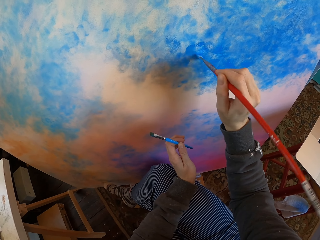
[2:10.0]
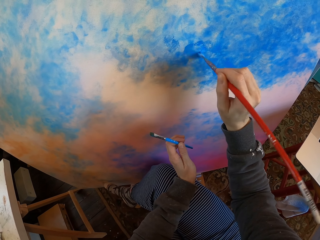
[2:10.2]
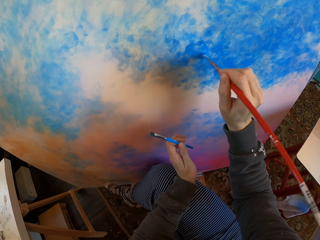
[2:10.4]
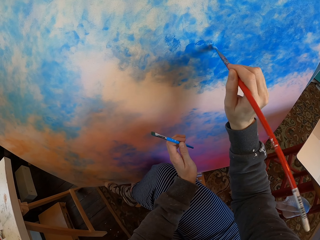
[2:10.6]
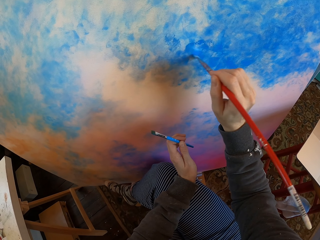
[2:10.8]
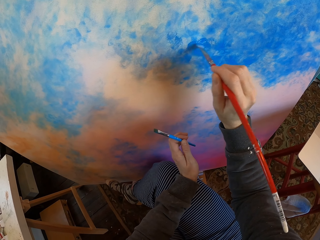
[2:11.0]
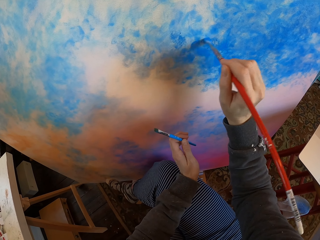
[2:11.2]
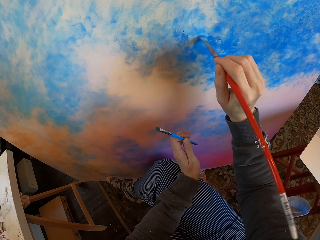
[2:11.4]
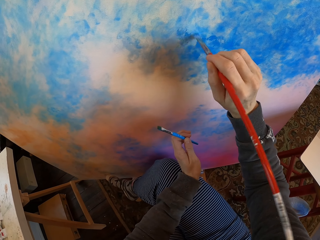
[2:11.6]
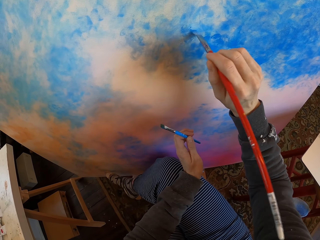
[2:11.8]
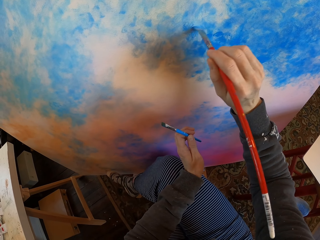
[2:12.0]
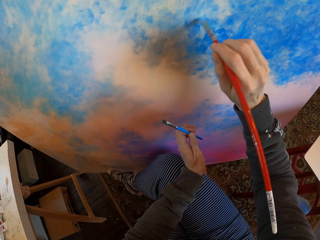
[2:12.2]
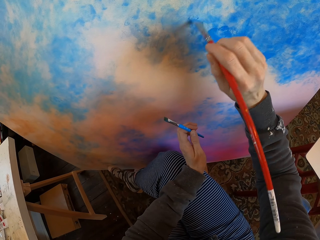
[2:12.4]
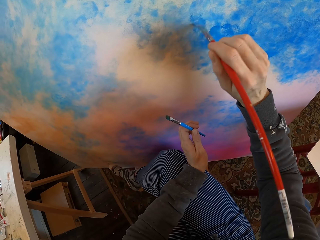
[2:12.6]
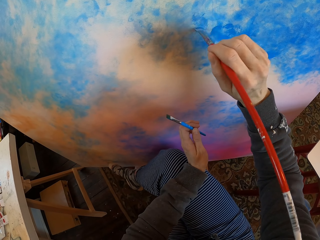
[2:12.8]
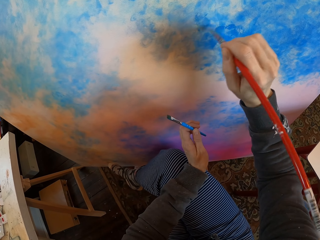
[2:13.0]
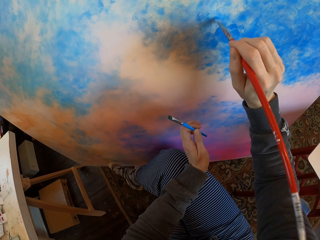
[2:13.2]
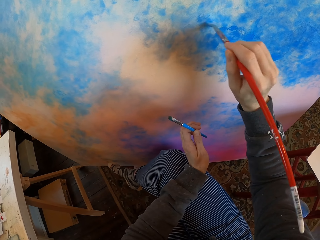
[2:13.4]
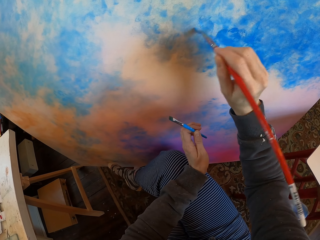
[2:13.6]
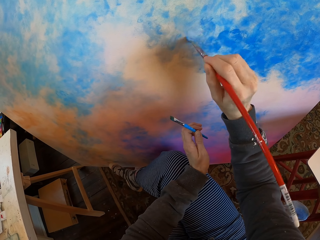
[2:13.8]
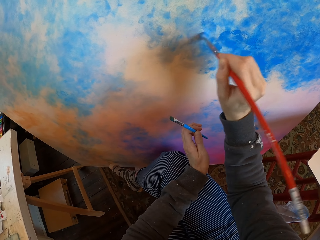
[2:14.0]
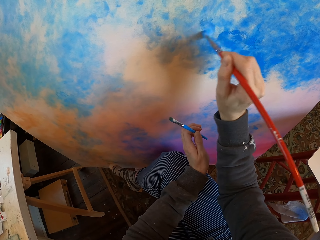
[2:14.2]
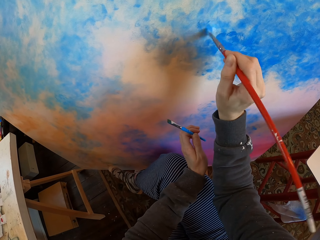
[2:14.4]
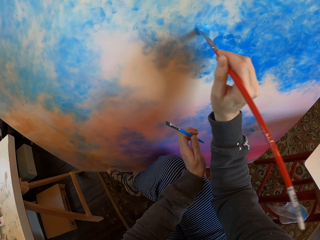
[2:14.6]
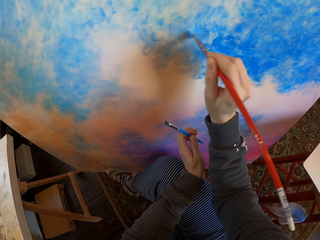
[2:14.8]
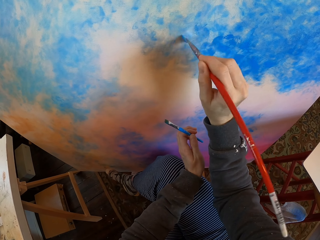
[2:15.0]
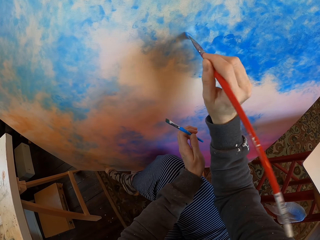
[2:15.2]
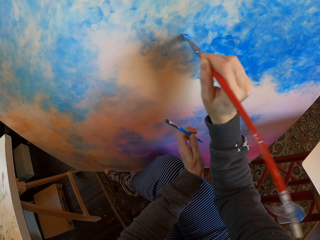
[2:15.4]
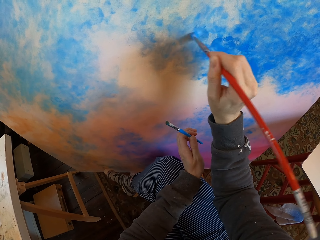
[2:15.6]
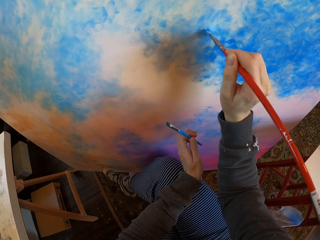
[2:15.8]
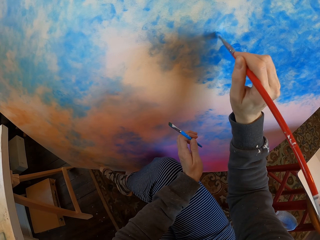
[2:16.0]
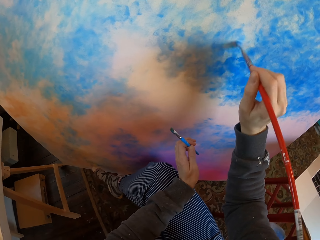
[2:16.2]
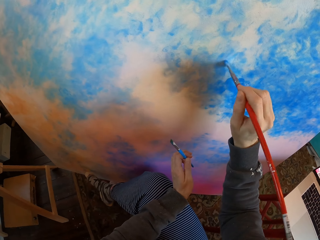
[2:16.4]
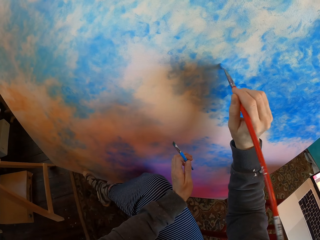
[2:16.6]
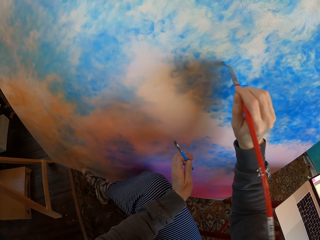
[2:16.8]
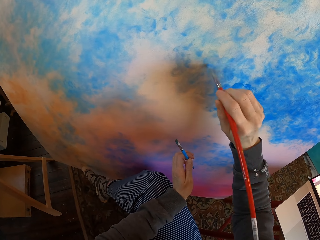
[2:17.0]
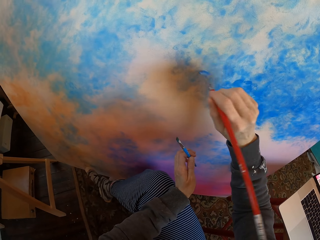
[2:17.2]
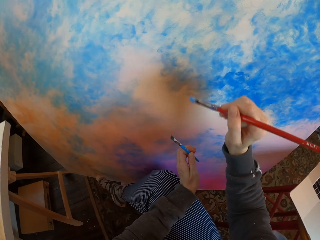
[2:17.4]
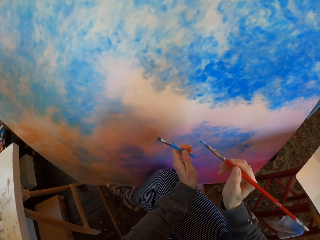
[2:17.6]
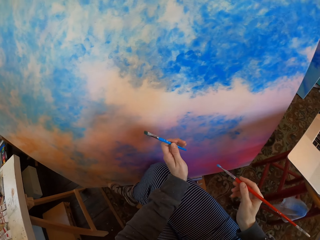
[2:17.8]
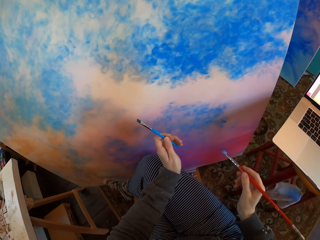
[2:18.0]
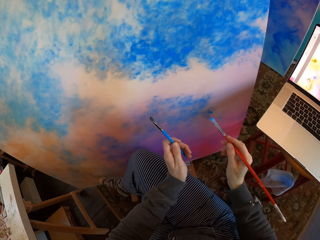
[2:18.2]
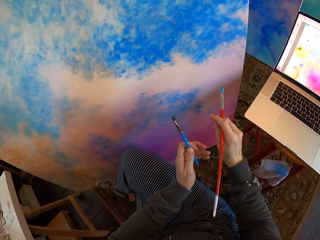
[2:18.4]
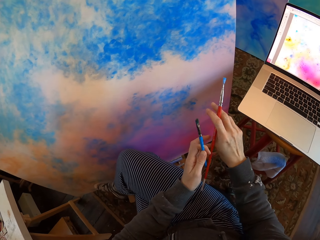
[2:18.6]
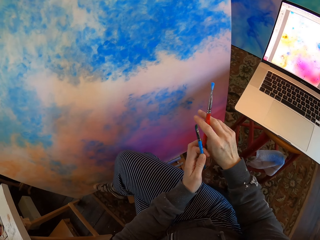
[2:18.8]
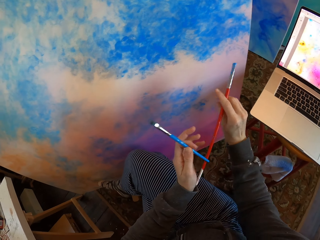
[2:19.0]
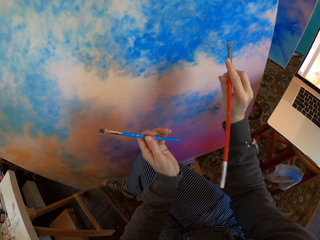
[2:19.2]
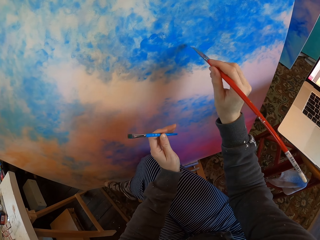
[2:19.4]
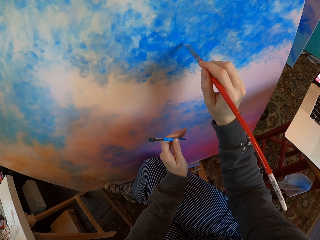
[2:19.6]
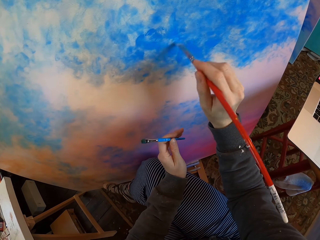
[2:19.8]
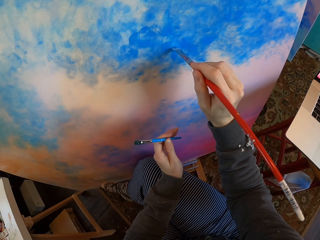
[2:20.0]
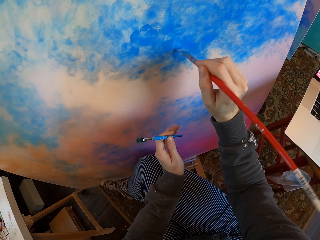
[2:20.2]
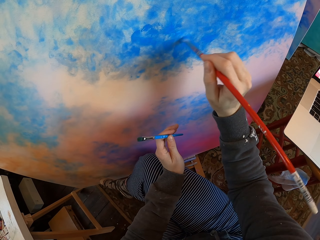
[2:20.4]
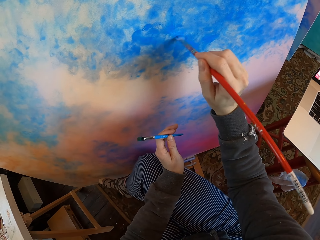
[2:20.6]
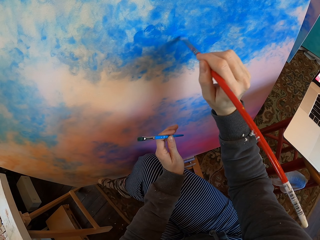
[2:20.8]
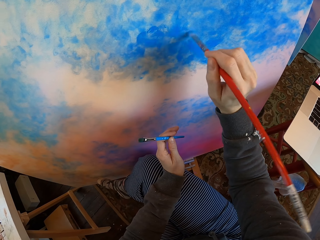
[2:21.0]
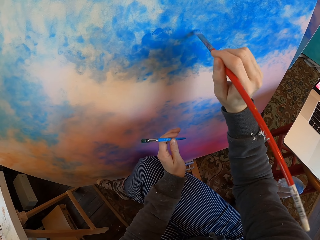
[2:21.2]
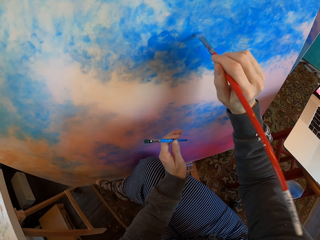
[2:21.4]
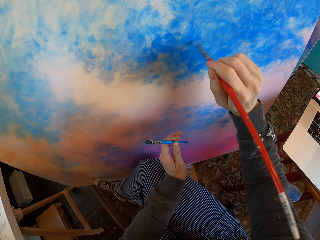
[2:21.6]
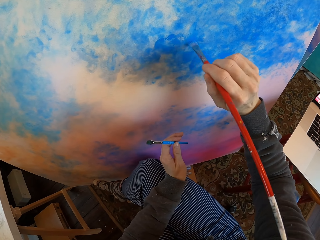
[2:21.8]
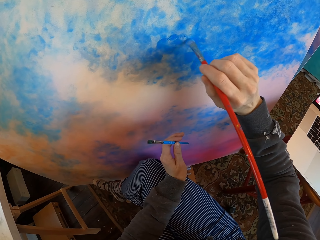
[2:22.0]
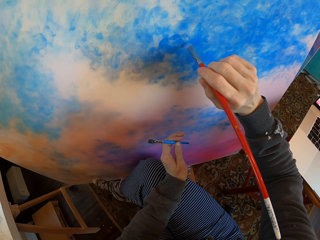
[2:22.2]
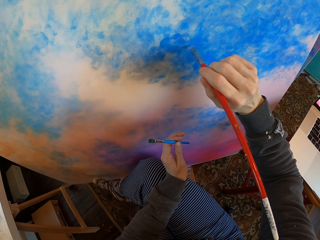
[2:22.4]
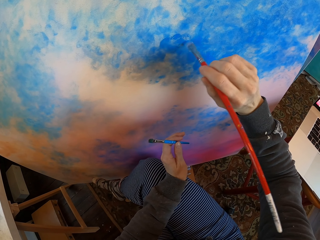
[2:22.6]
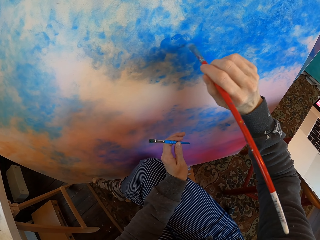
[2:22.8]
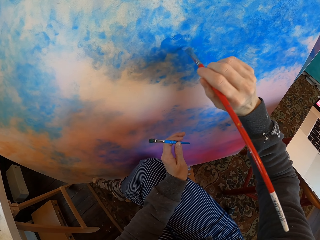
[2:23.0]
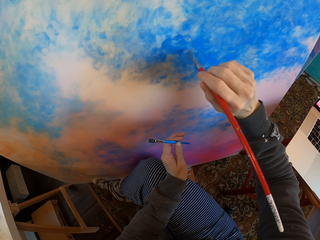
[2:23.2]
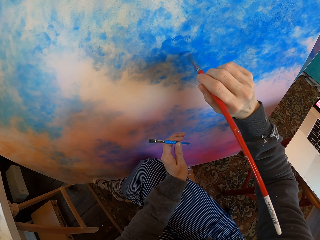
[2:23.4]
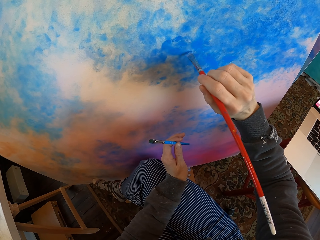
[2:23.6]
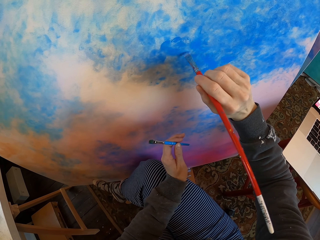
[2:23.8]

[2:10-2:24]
The camera wearer turns to the side. He colors a board with a drawing color brush. He turns to the side. He holds the paint brush with his hands. He paints the manila paper on the floor with the paint brush.

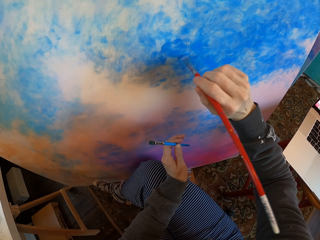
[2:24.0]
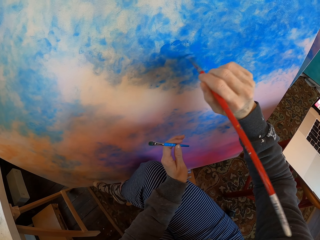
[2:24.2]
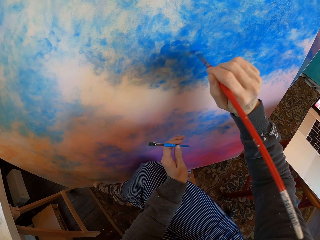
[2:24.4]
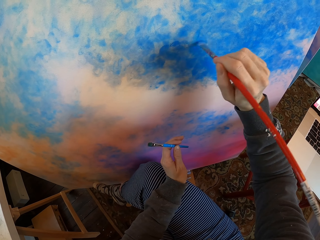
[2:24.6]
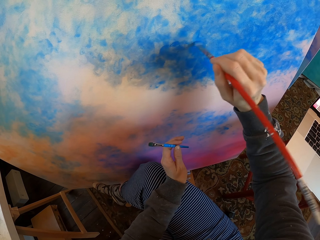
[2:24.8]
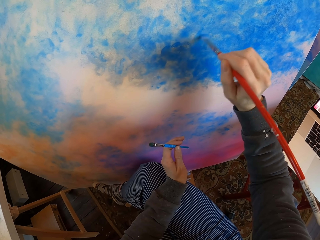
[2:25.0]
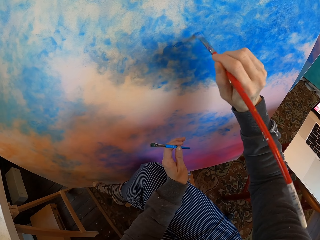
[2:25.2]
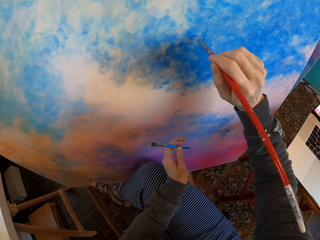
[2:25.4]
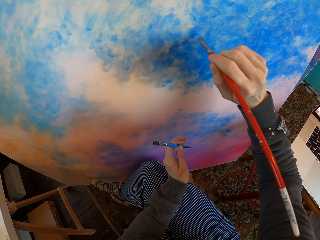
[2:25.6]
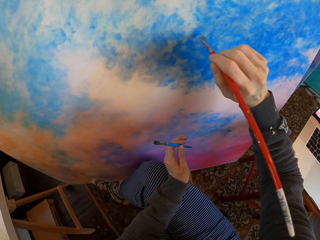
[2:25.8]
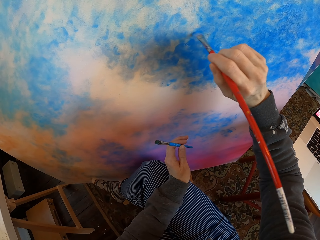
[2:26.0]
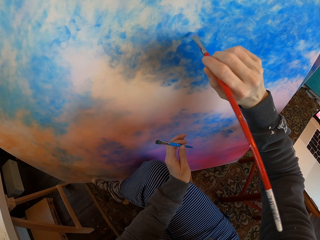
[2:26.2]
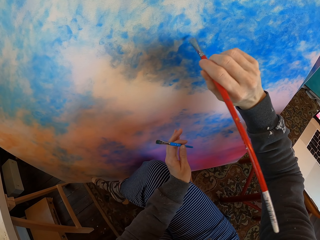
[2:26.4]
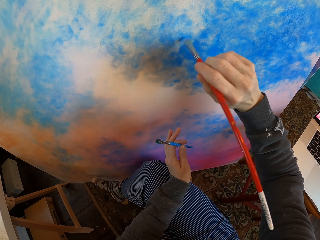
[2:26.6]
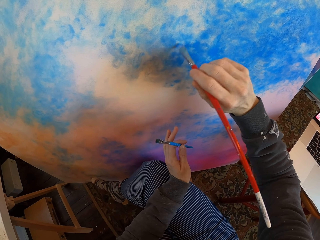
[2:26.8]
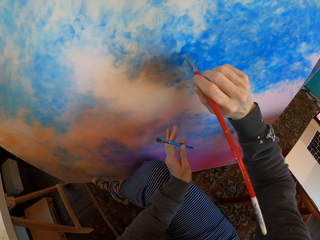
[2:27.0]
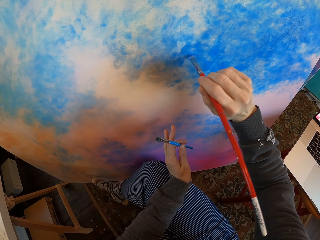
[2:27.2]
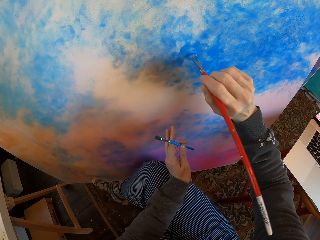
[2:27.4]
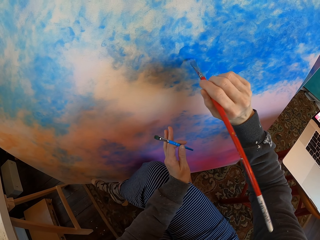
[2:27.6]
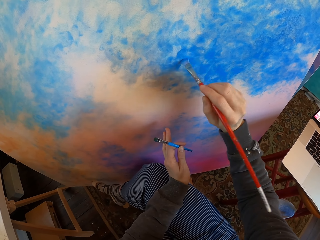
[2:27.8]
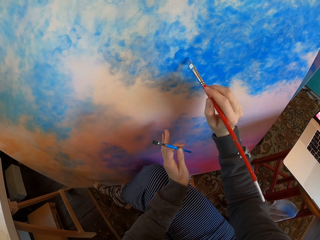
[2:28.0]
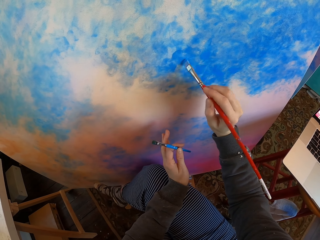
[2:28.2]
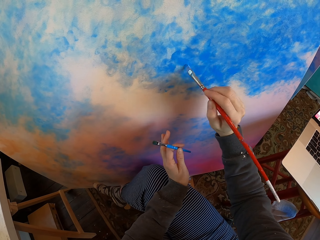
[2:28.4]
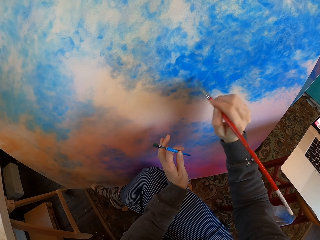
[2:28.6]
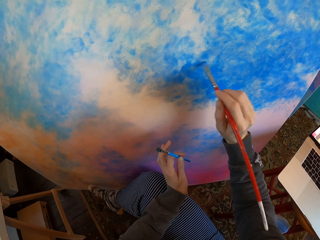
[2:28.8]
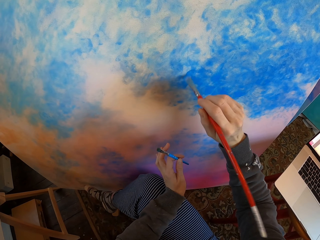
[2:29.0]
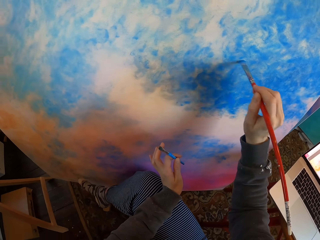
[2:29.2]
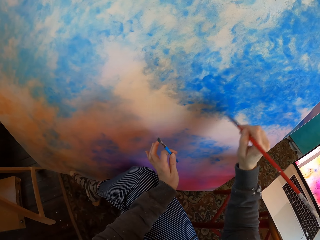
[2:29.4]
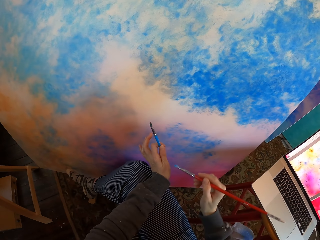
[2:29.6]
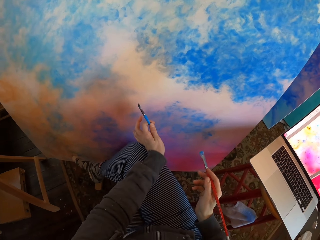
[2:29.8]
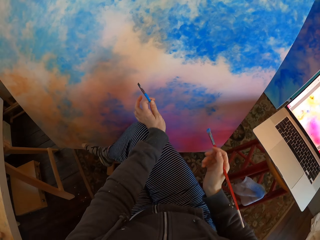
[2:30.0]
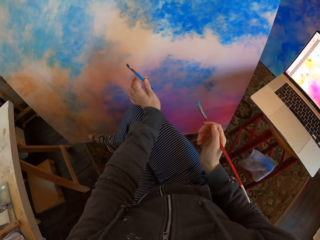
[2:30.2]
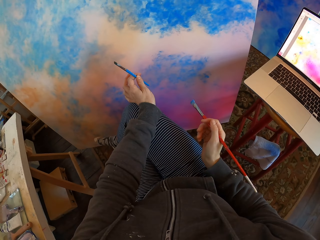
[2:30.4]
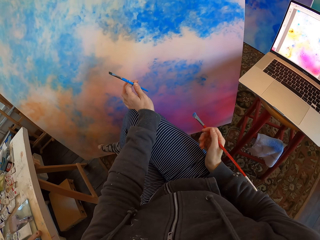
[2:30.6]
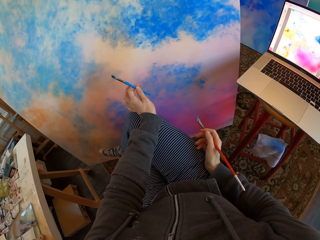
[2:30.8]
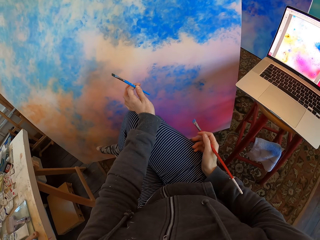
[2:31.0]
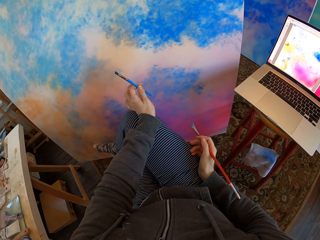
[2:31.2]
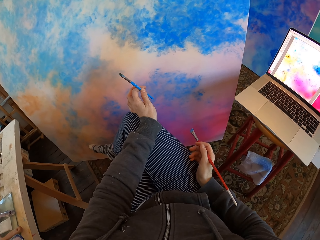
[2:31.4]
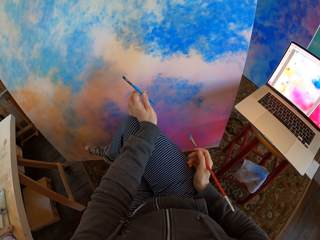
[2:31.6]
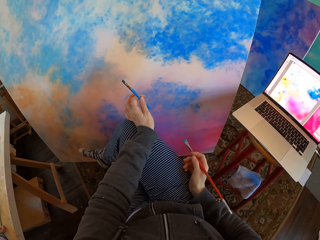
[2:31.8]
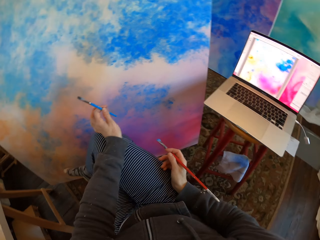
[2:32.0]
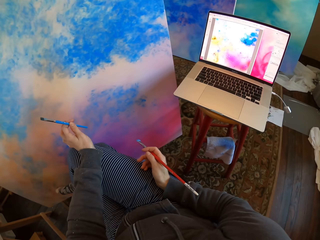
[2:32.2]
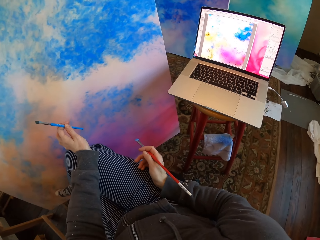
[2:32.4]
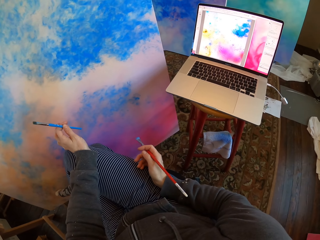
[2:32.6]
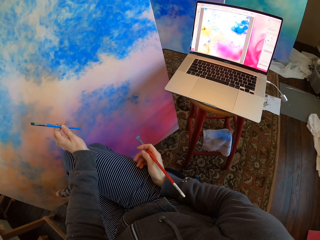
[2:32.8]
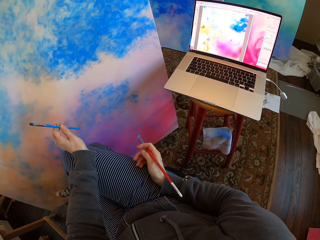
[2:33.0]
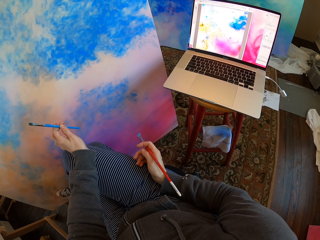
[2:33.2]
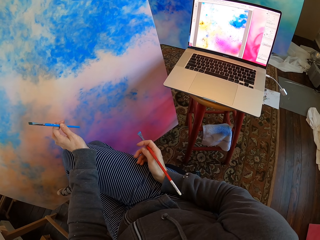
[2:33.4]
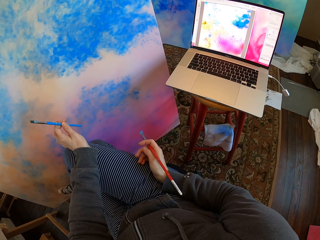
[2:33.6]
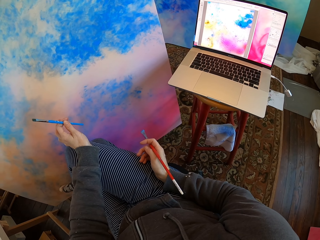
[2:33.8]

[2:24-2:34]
The camera wearer turns to the side. He holds the paint brush with his hands. He turns to the side.
